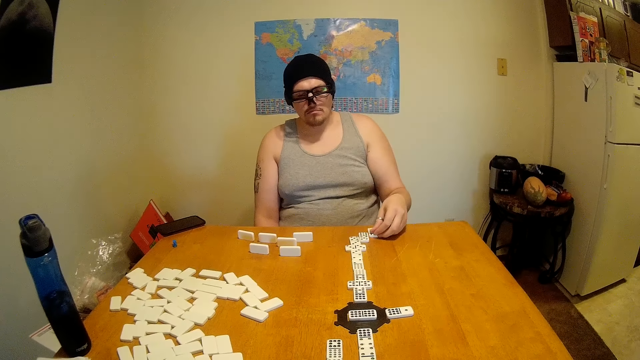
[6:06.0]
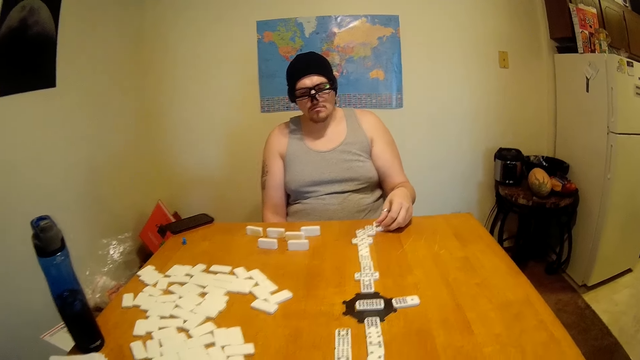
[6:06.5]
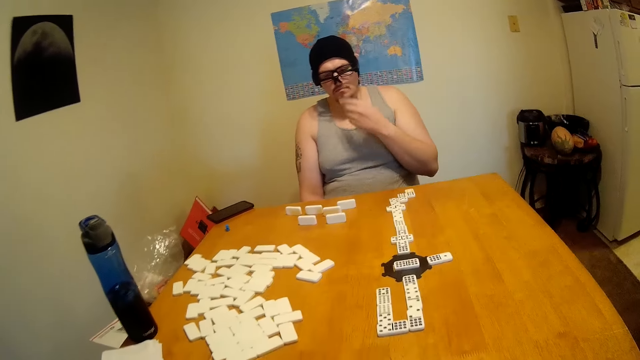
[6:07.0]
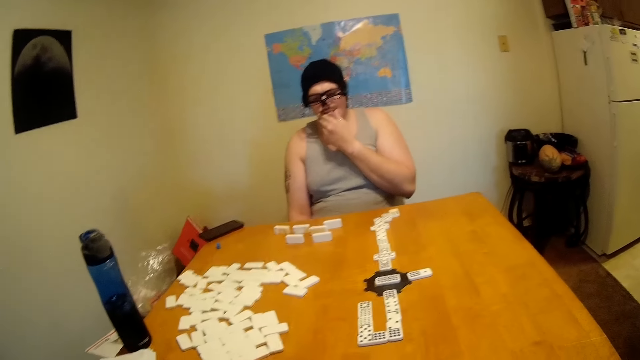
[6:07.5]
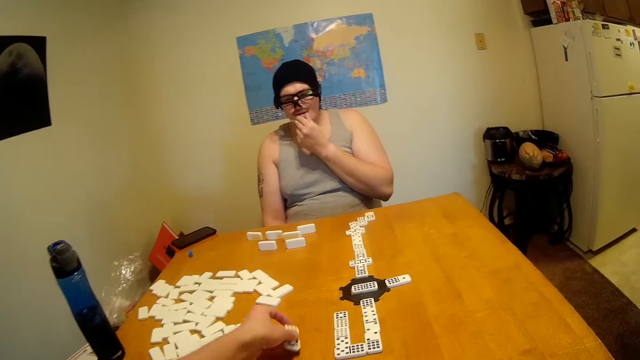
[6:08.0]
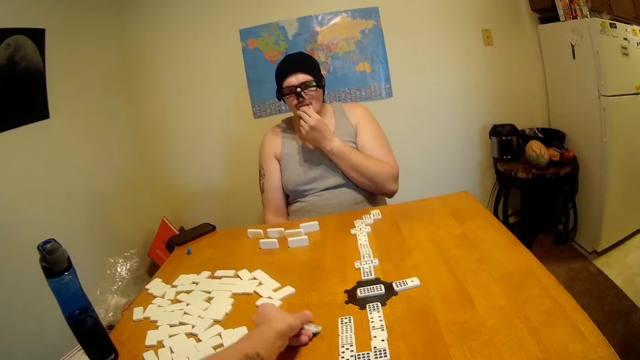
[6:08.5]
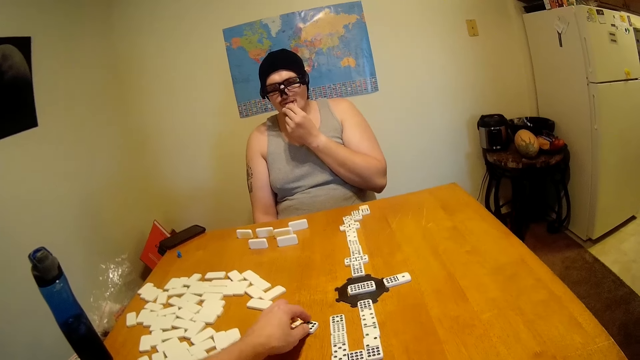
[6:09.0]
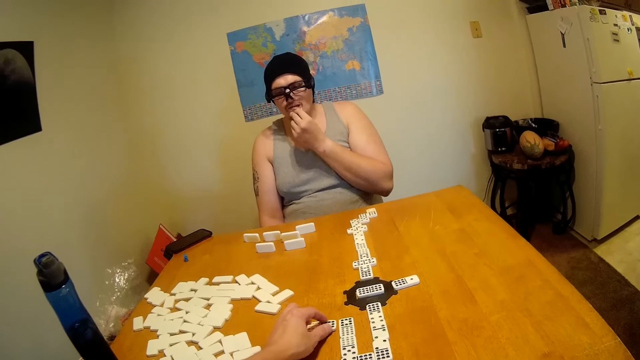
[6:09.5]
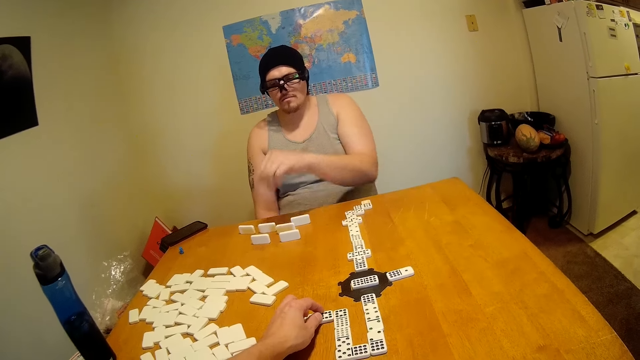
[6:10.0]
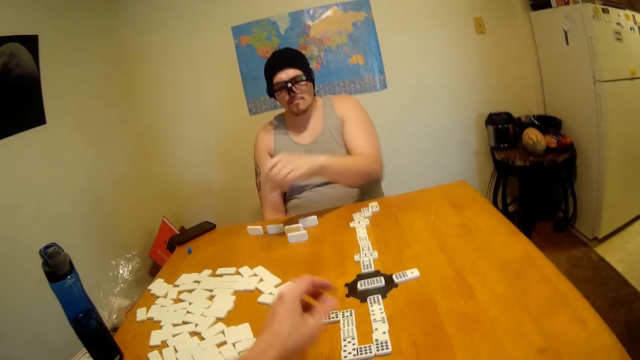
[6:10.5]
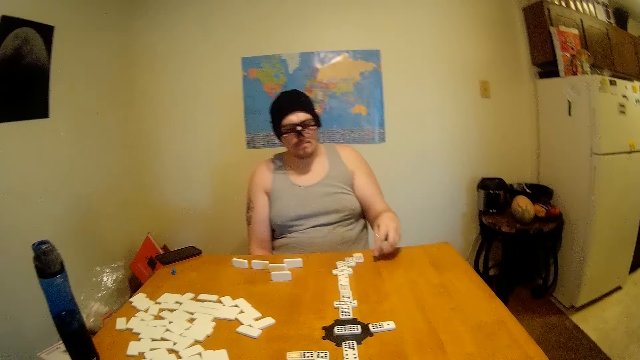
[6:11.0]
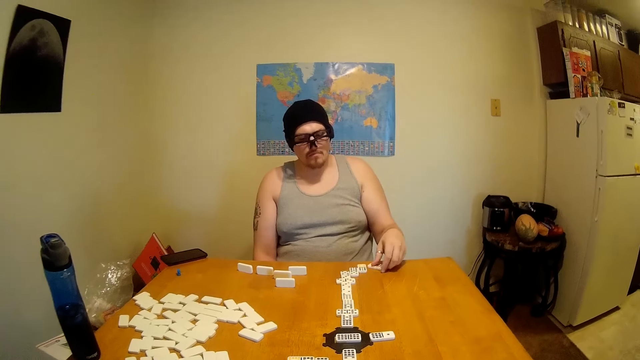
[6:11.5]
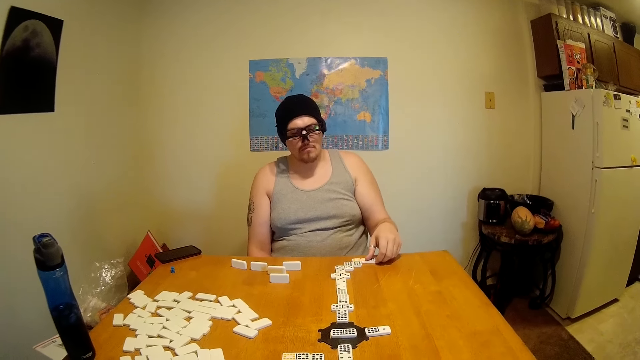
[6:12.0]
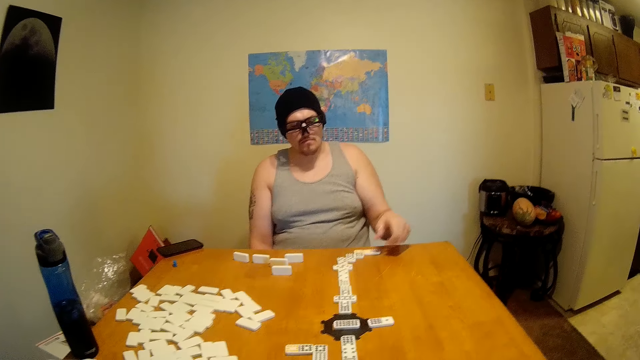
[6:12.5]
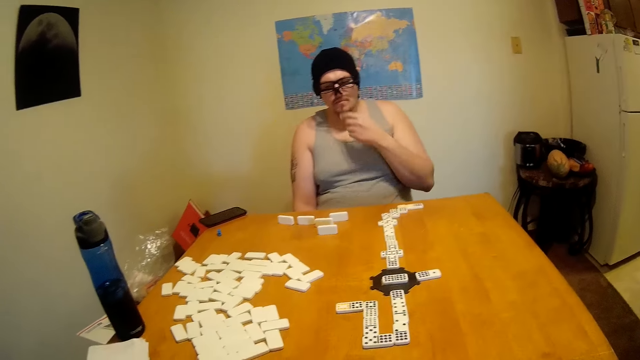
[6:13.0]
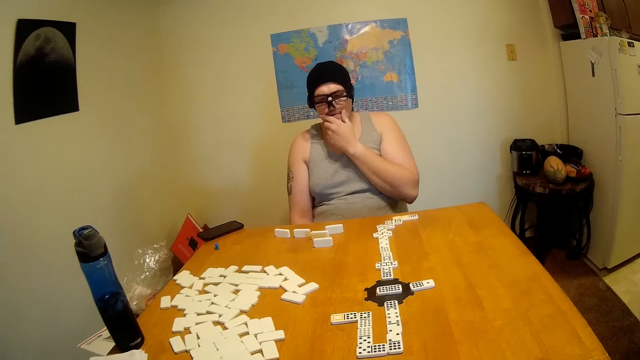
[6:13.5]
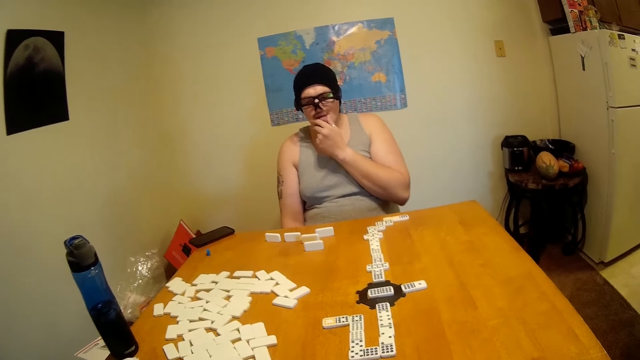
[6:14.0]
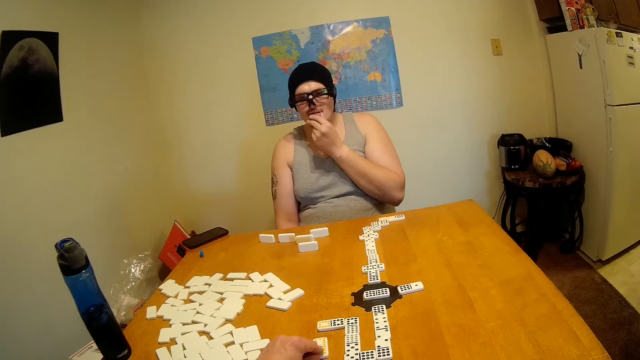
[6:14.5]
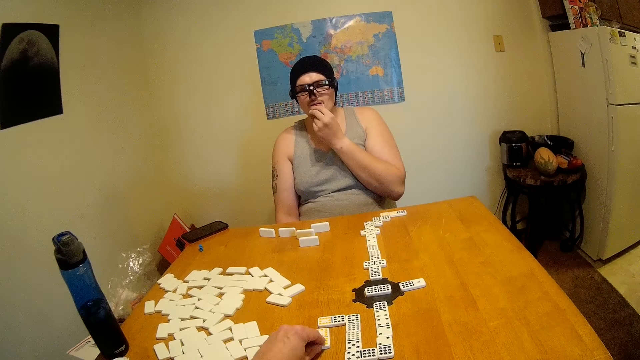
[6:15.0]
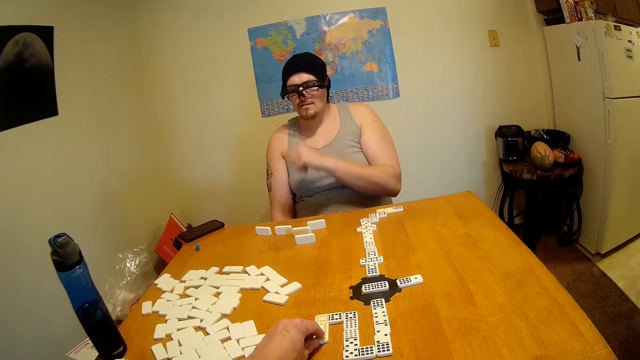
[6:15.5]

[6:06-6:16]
A man puts dice on the table, moves the dice and touches the chin. The camera wearer plays, moves the dice and puts the dice on the table. The man puts the dice on the table and picks up the dice. The camera wearer moves the hand away from the dice. The man plays, touches the chin and moves the dice. The camera wearer plays.

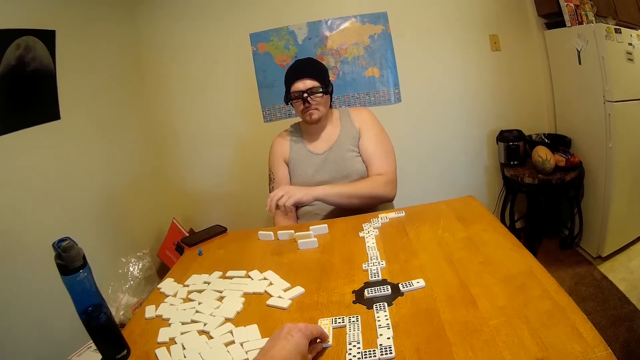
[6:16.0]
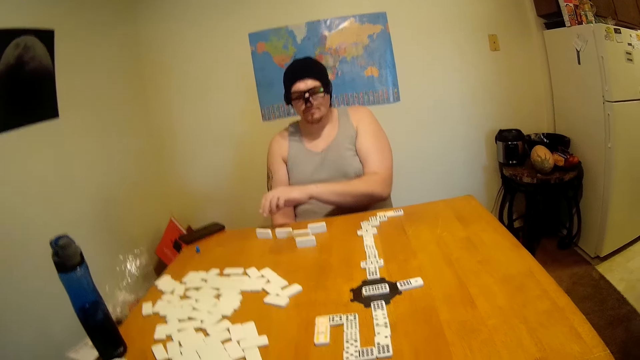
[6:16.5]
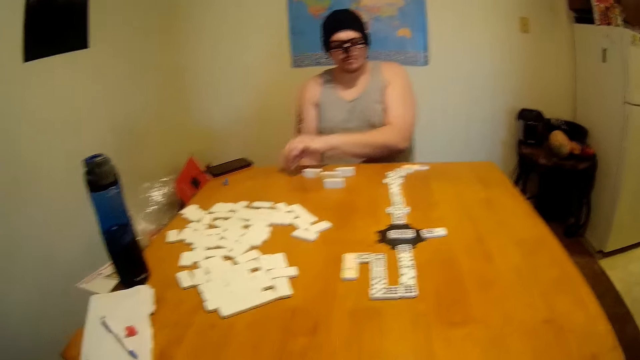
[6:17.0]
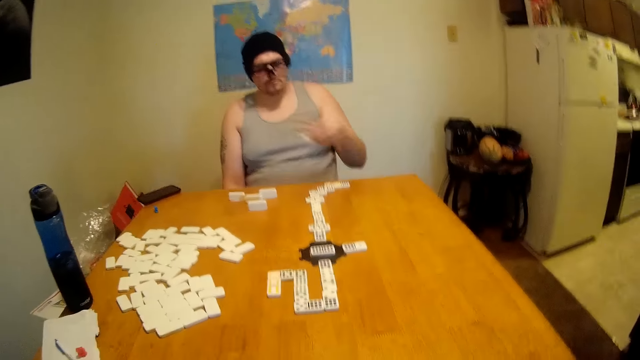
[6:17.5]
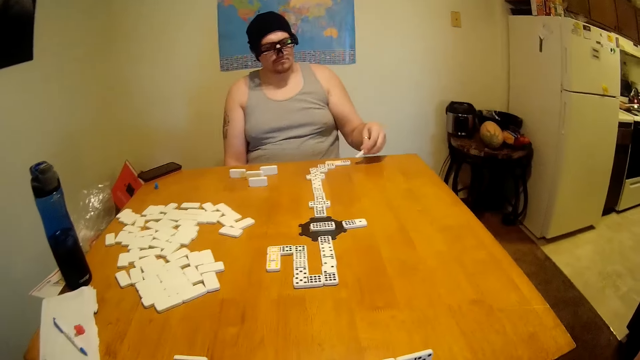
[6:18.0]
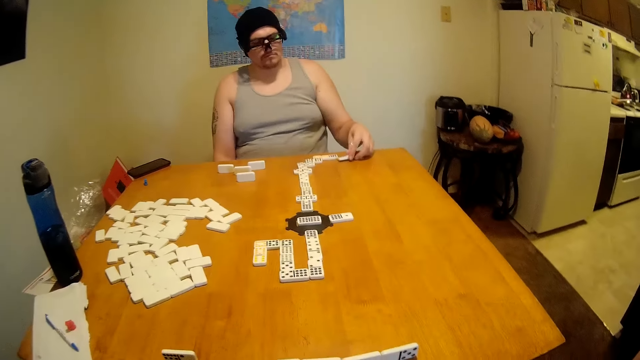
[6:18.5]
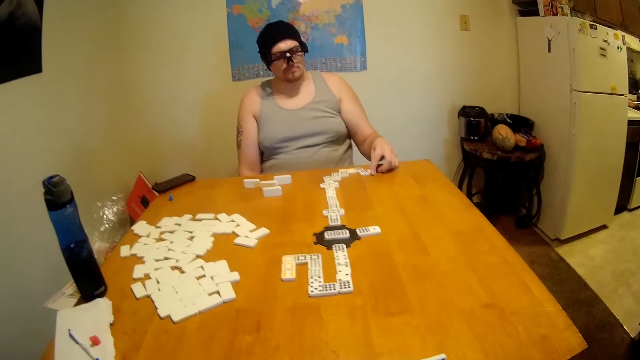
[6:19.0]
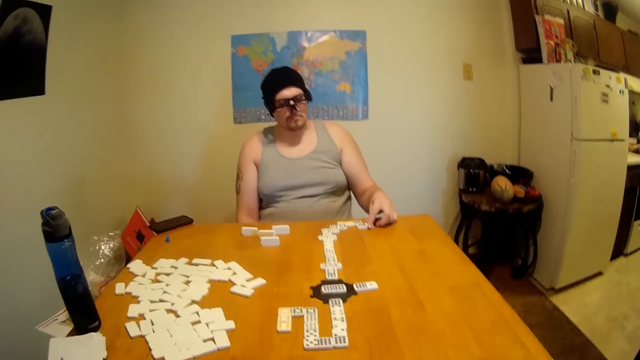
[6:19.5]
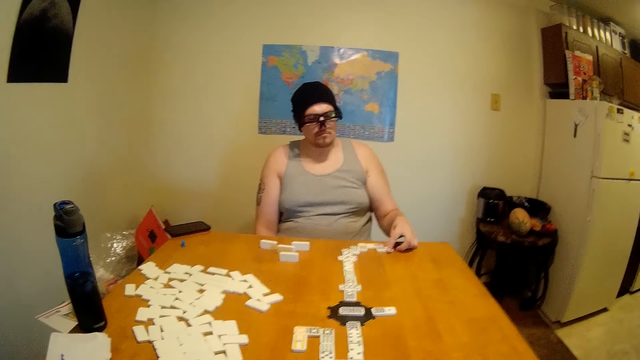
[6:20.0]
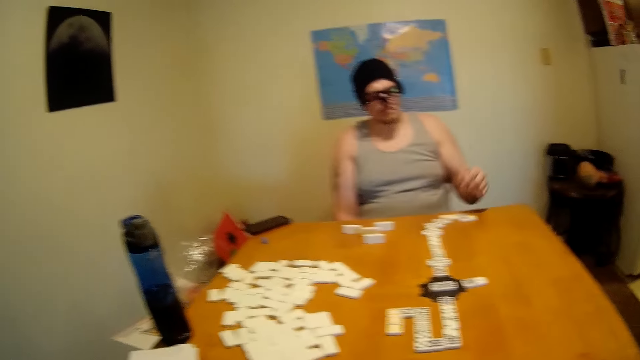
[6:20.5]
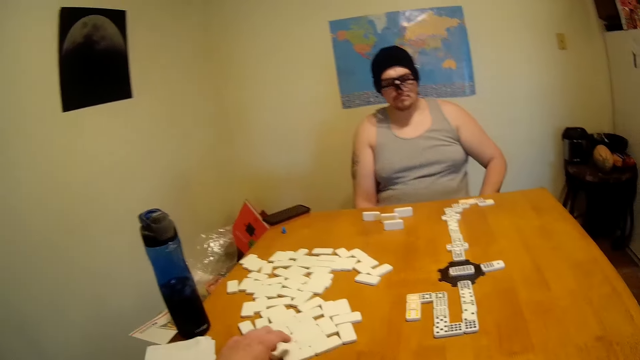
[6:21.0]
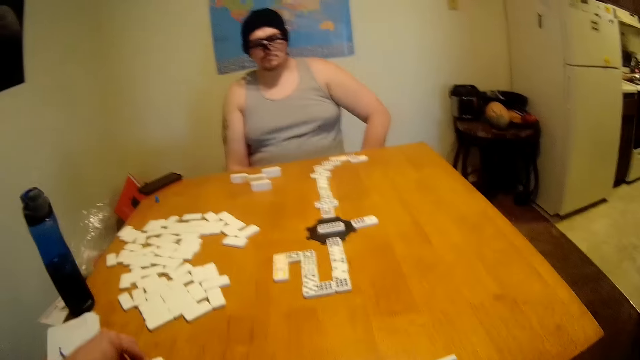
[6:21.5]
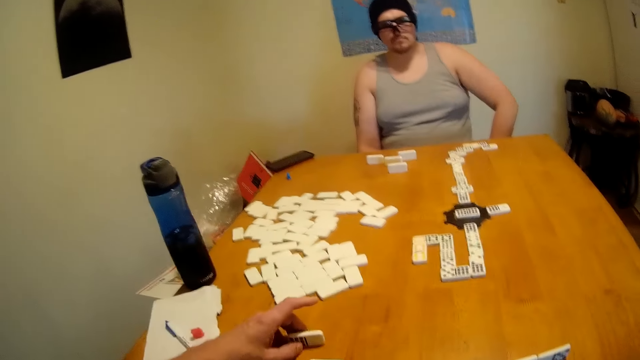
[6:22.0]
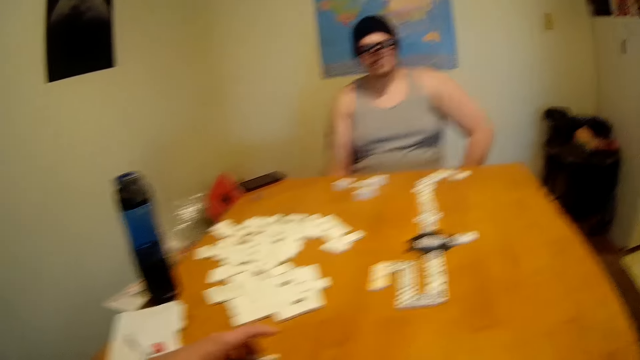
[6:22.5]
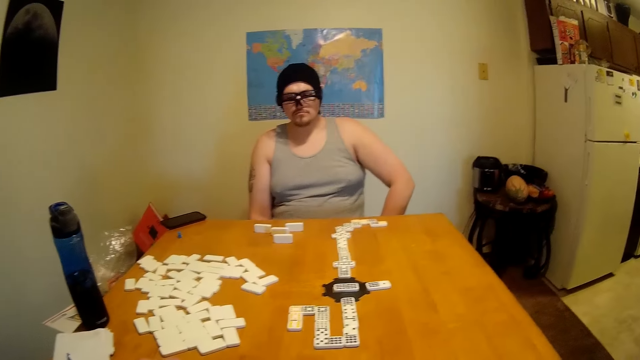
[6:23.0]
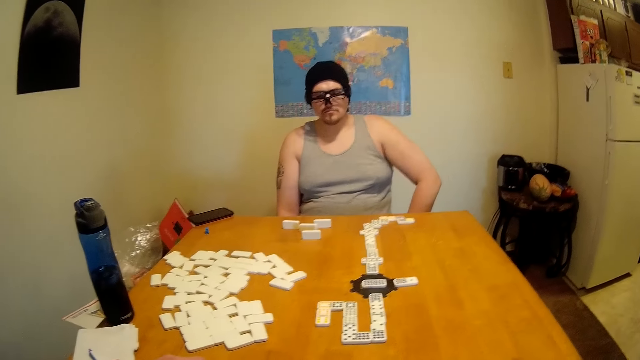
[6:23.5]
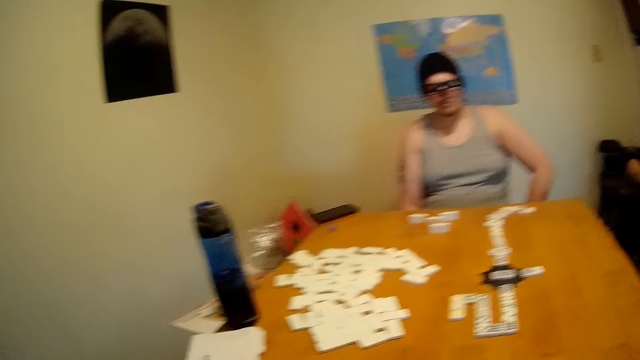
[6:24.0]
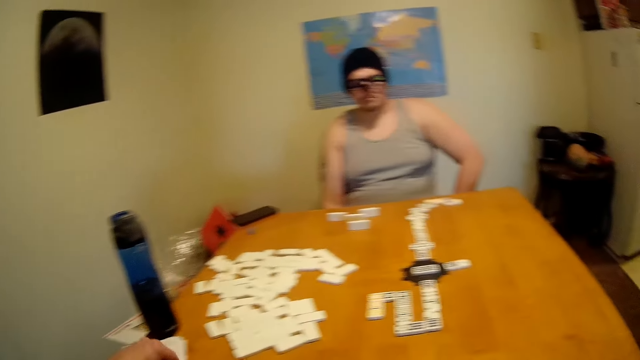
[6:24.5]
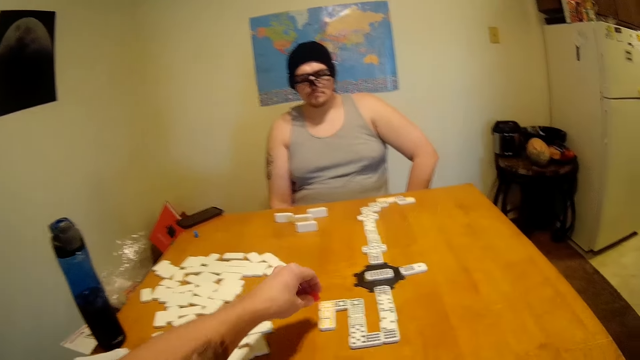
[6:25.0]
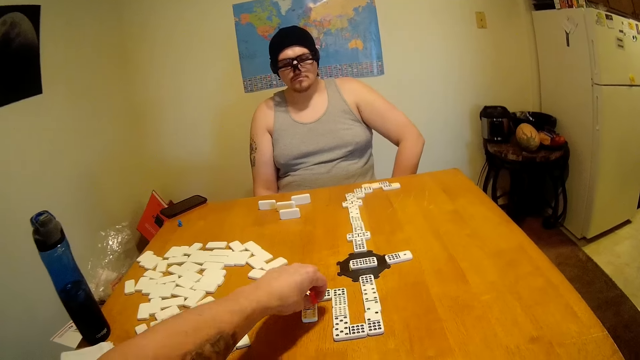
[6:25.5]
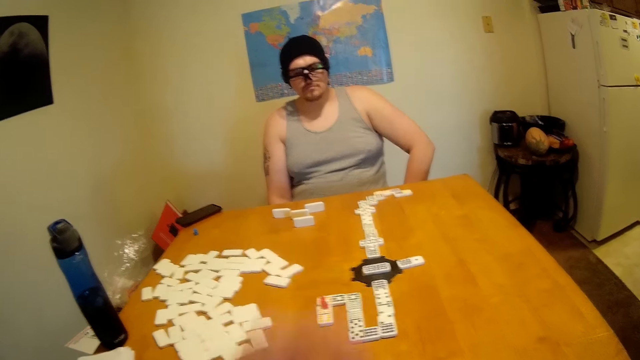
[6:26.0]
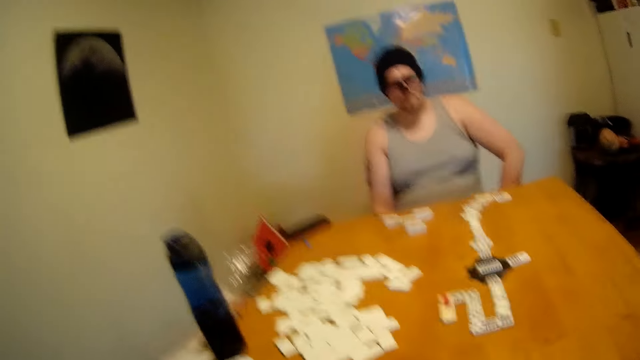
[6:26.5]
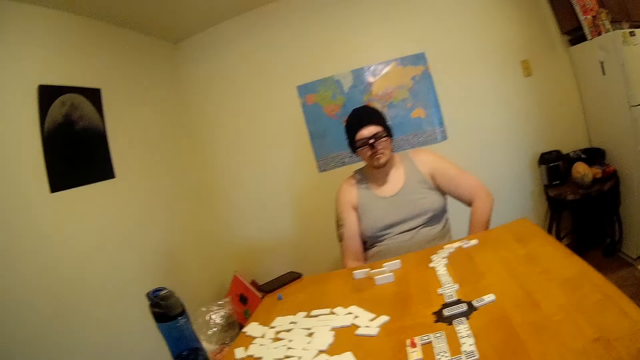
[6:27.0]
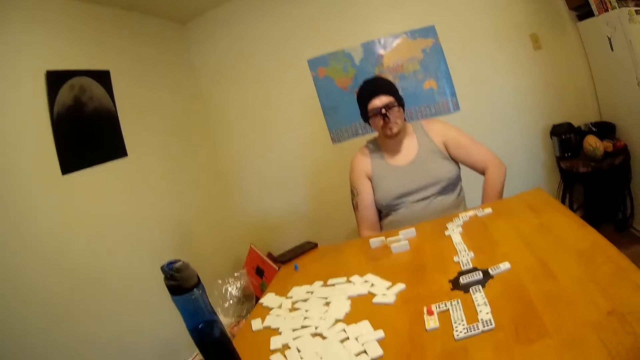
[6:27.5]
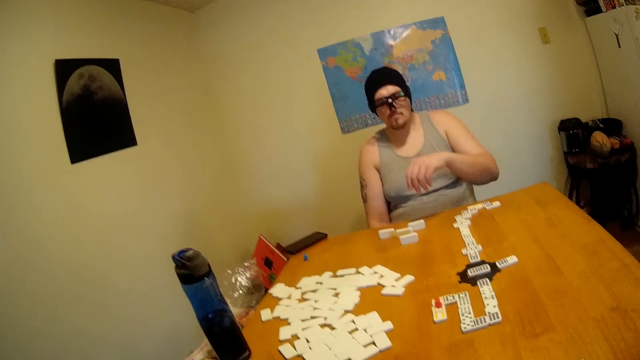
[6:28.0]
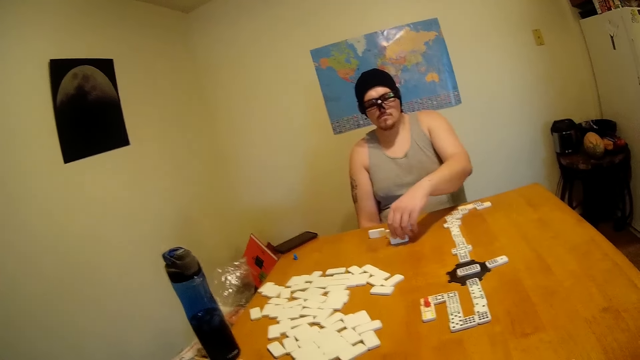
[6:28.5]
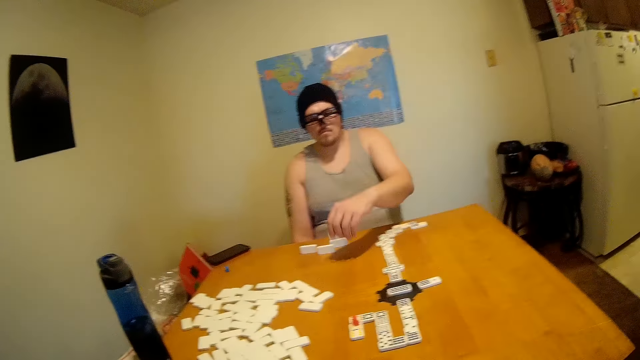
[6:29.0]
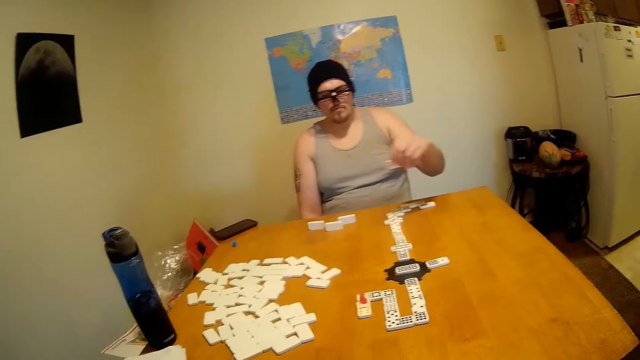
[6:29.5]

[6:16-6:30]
A man picks up dice. The camera wearer moves the hand away from the dice and puts the dice on the table. The man plays. The camera wearer looks around. The man puts the dice on the table, moves the dice and lowers the left hand. The camera wearer picks up the dice. They hold something. They put something on a dice. They move the hand away from something. They look around. The man picks up the dice and plays.
